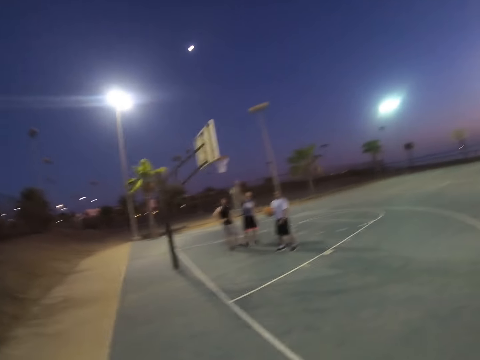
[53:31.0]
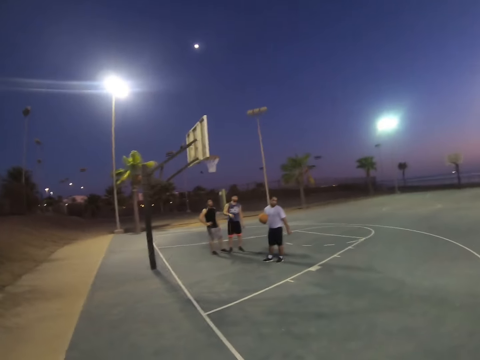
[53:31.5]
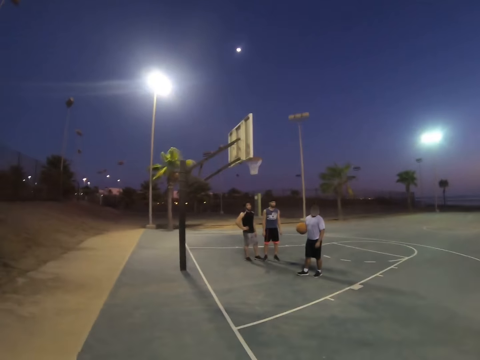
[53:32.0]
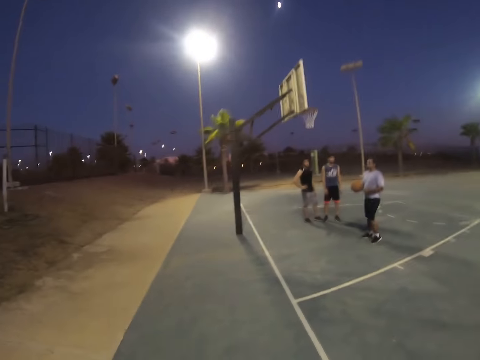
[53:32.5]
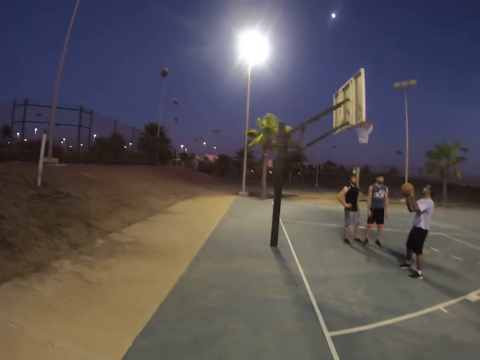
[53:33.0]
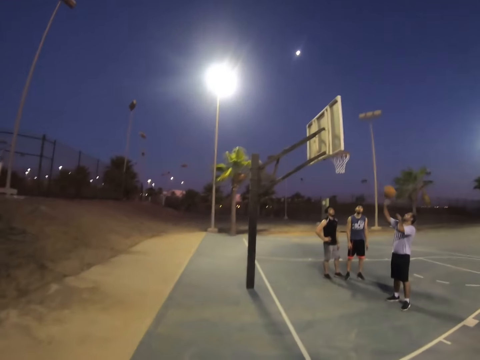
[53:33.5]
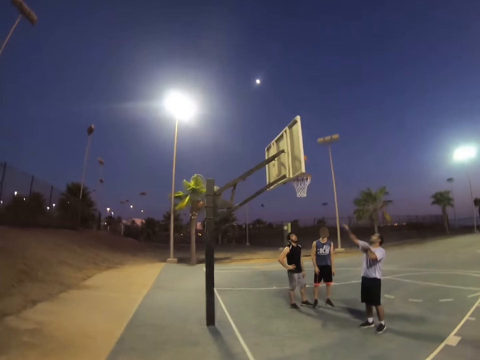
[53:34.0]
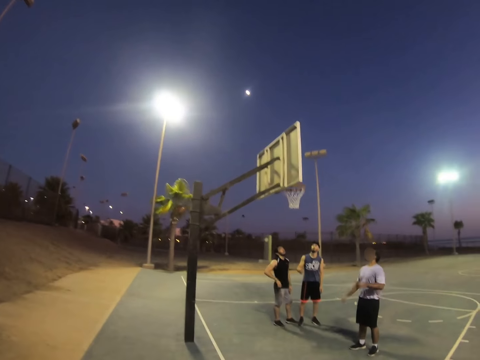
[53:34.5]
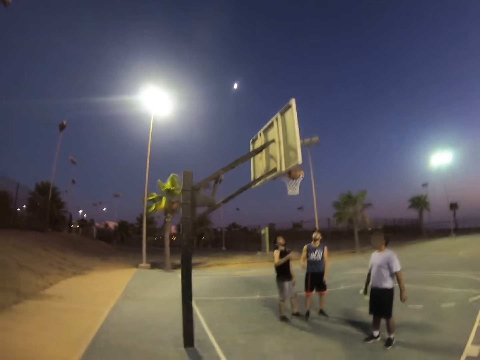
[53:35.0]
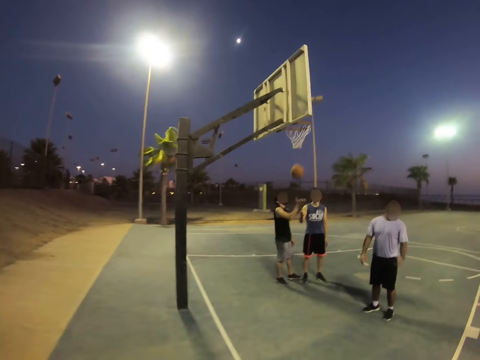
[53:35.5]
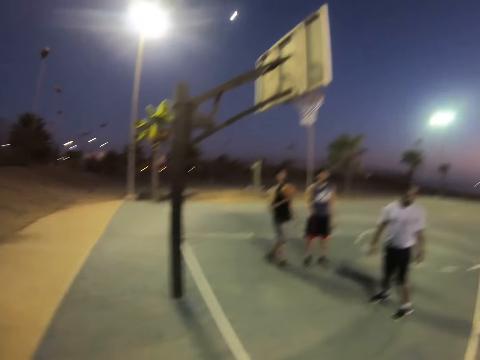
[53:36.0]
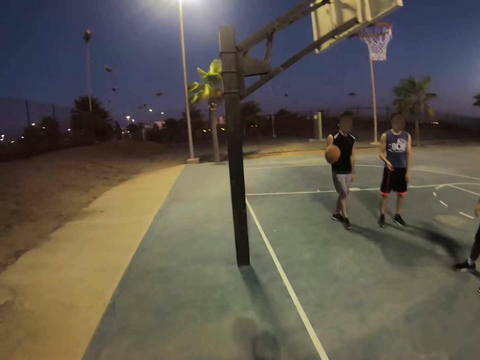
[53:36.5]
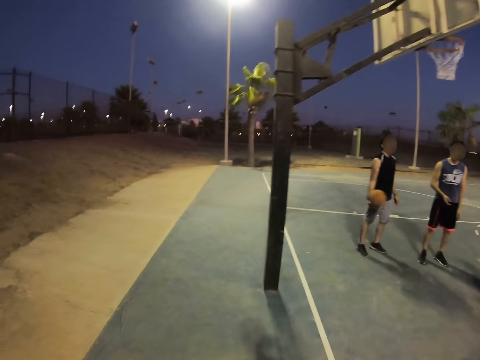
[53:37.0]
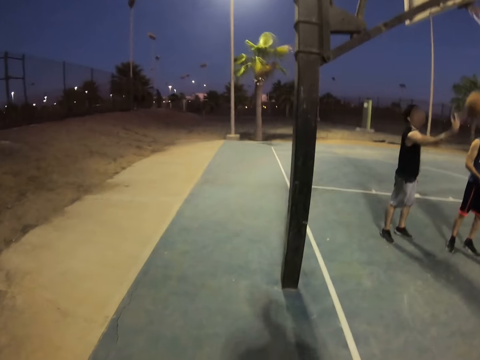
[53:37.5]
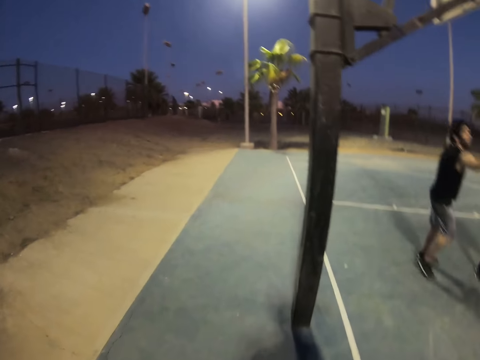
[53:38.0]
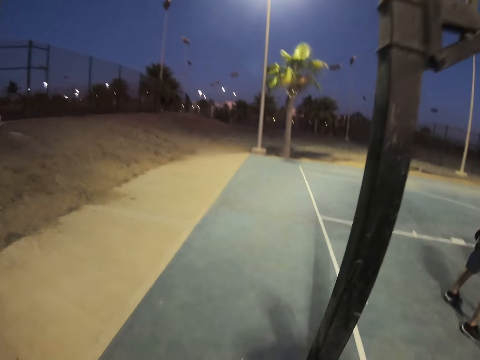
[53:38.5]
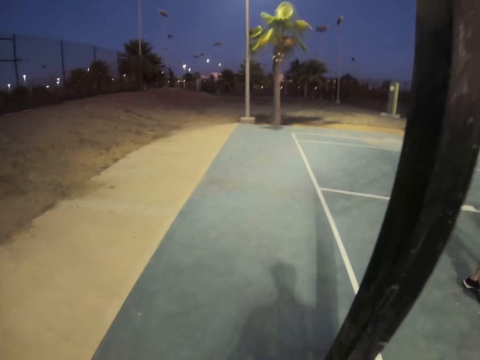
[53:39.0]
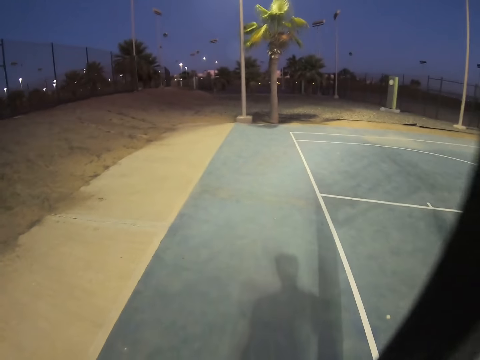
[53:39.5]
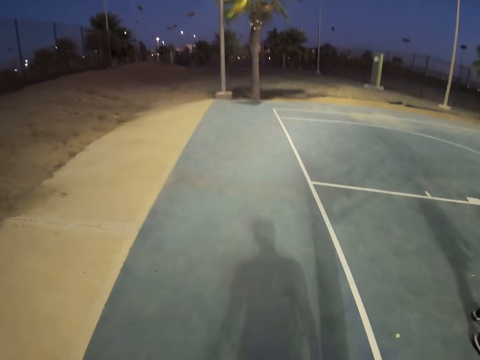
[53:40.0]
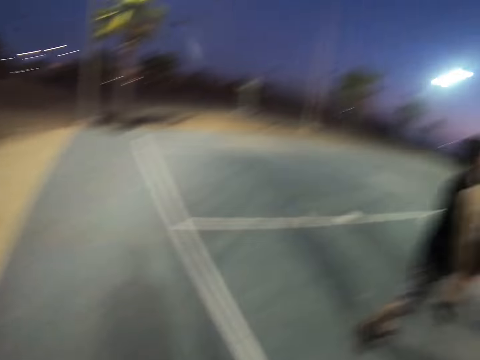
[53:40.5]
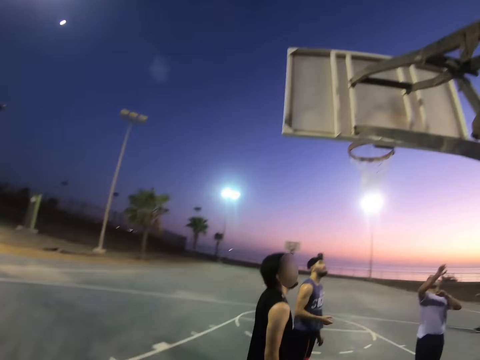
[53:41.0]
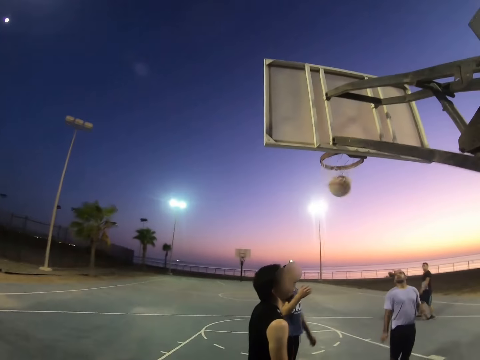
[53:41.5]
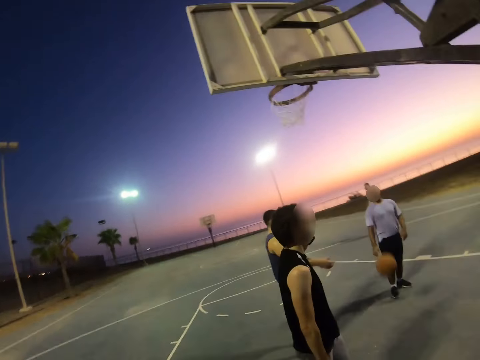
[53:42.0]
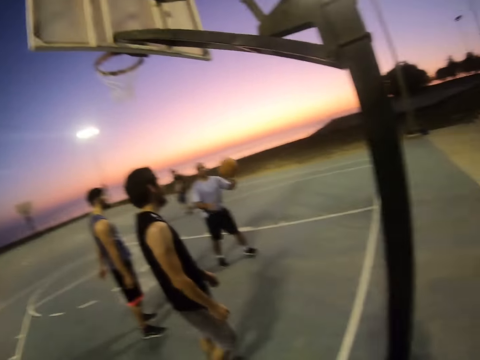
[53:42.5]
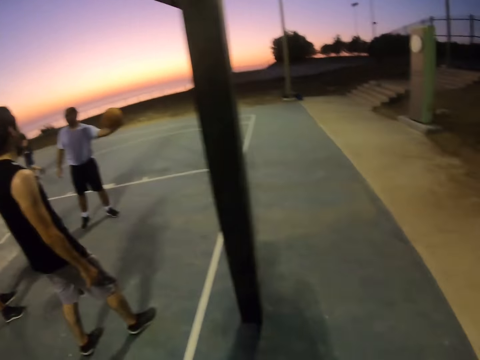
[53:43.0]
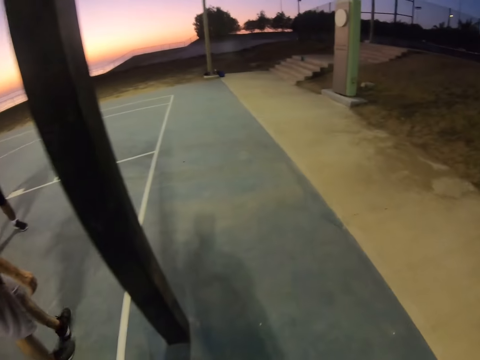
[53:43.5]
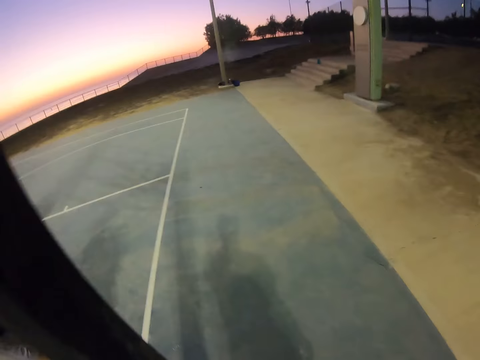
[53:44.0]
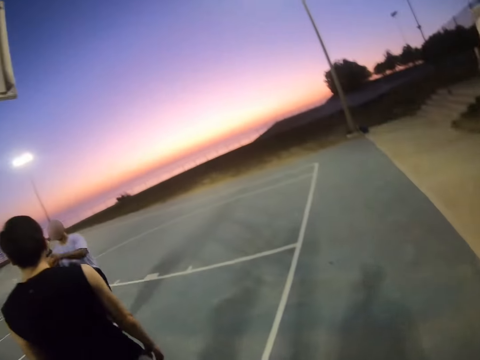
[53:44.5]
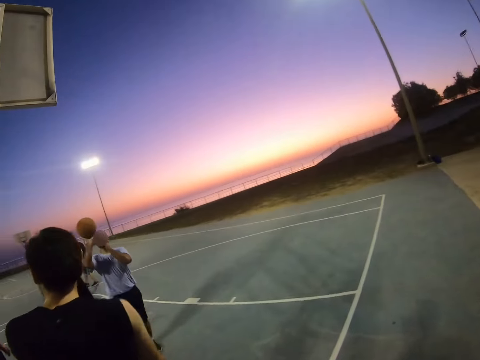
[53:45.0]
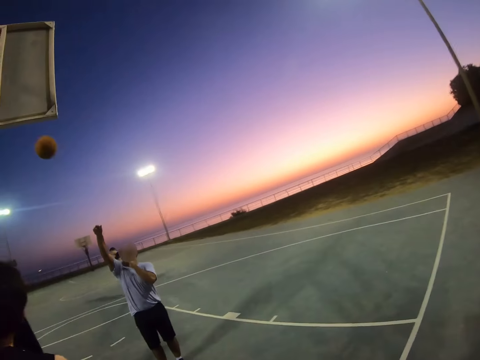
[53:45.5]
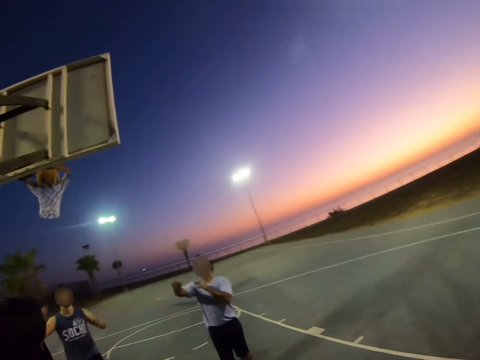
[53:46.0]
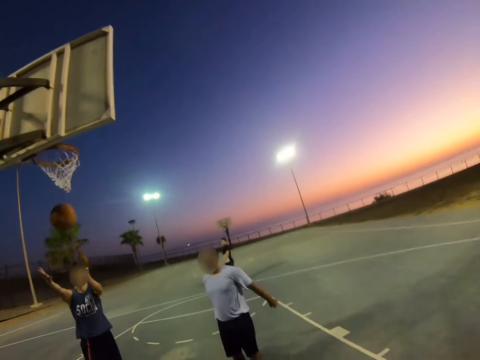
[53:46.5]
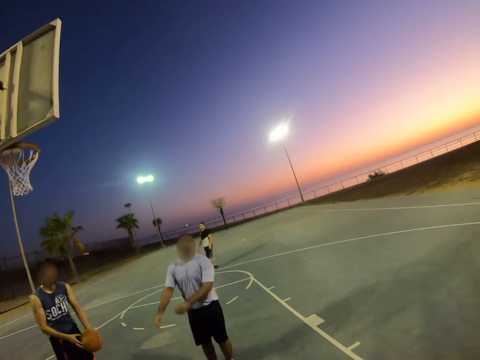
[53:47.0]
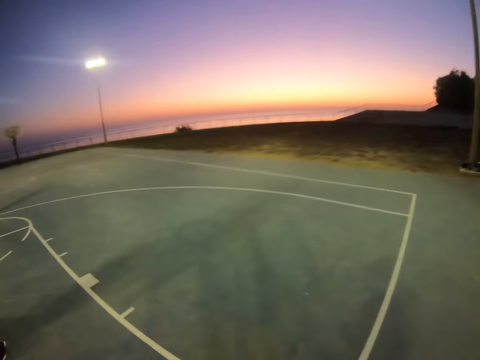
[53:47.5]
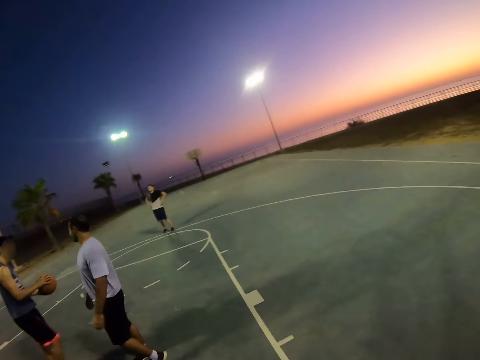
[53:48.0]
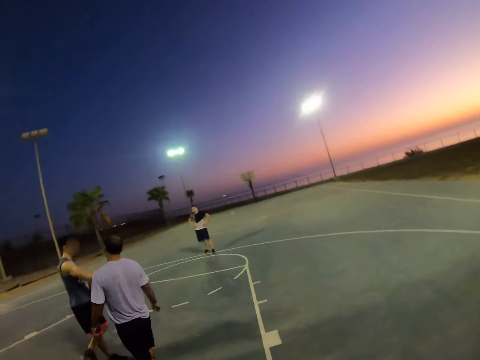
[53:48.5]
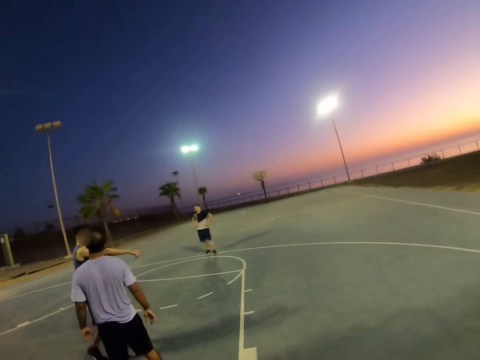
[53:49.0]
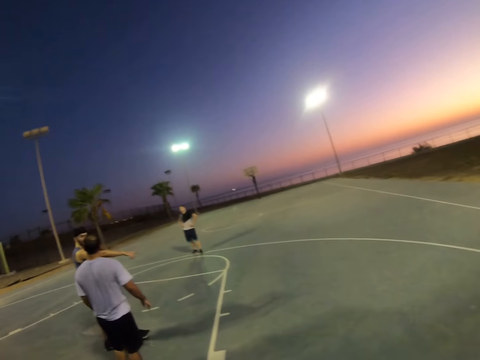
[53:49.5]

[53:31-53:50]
A man dialogues with the camera wearer. Another man throws a ball in the basket. A third man catches the ball. The camera wearer walks to the pole. Another man stands from the pitch. The second man catches the ball. The camera wearer walks around. The second man throws the ball in the basket. The first man catches the ball.

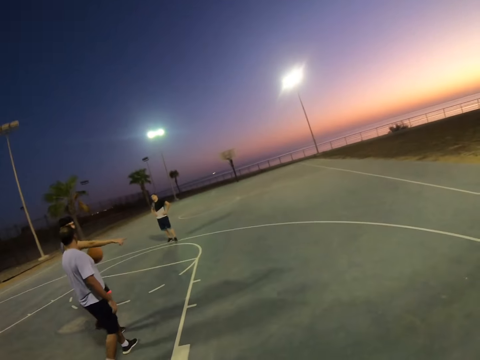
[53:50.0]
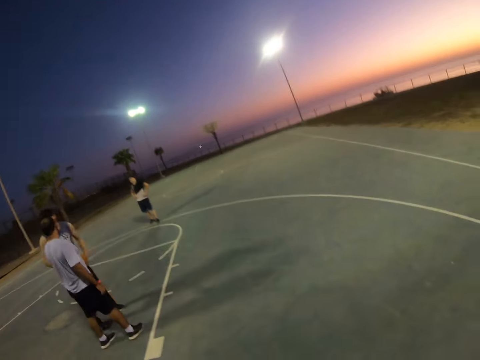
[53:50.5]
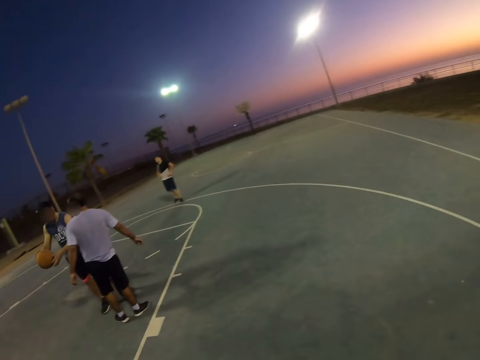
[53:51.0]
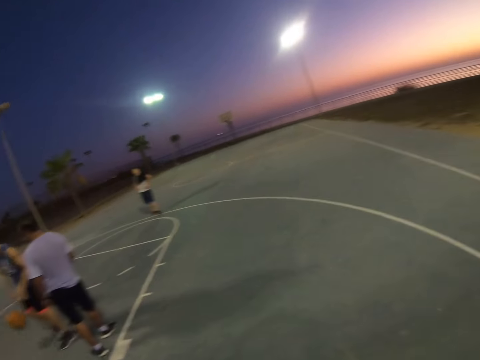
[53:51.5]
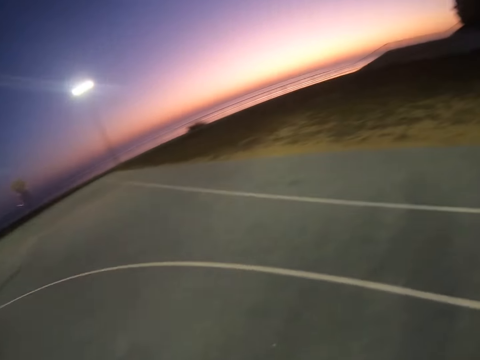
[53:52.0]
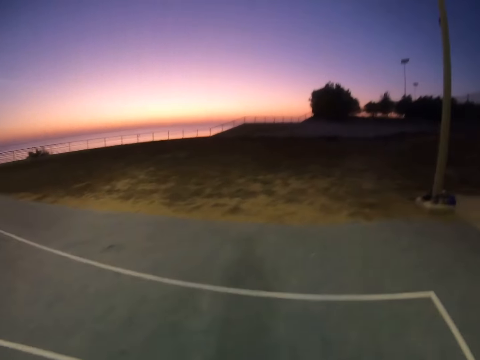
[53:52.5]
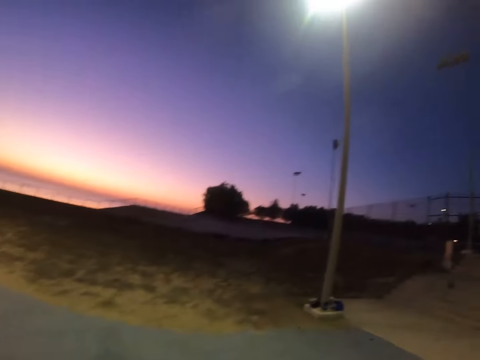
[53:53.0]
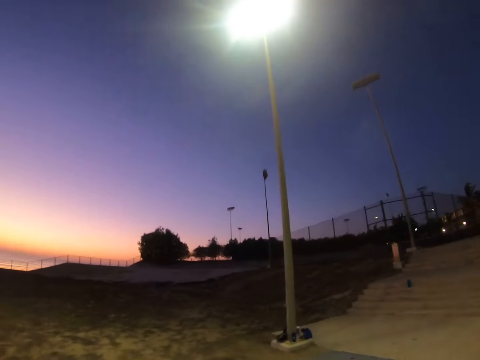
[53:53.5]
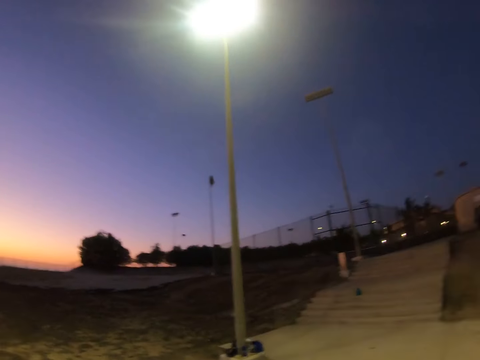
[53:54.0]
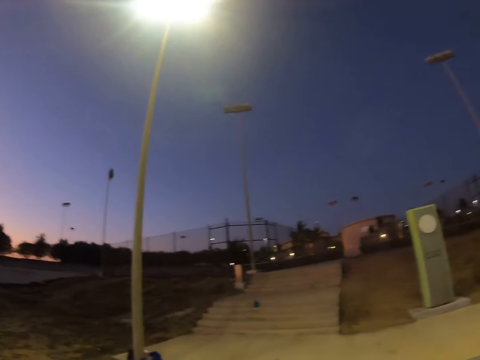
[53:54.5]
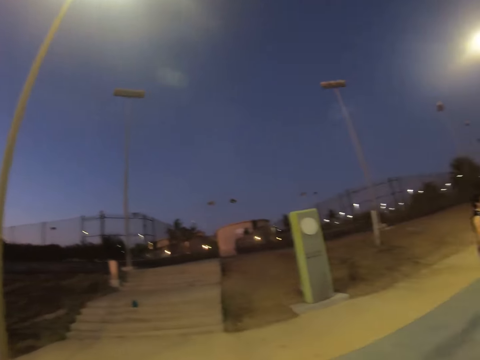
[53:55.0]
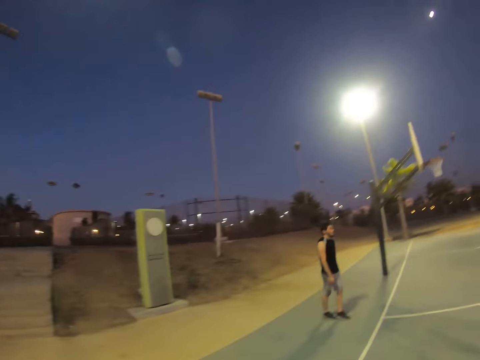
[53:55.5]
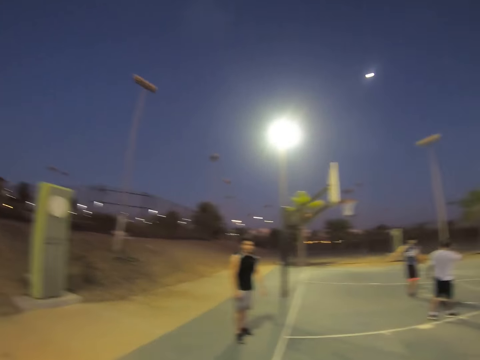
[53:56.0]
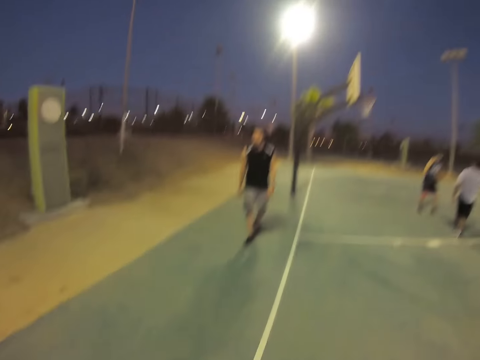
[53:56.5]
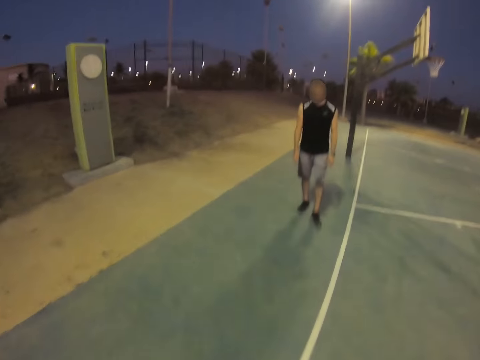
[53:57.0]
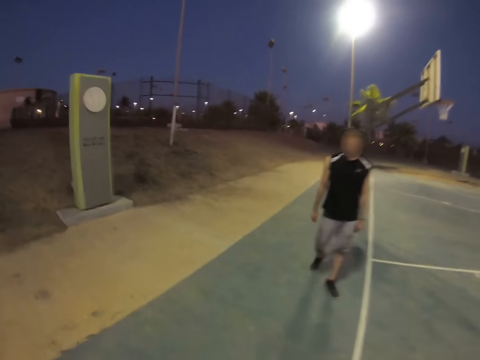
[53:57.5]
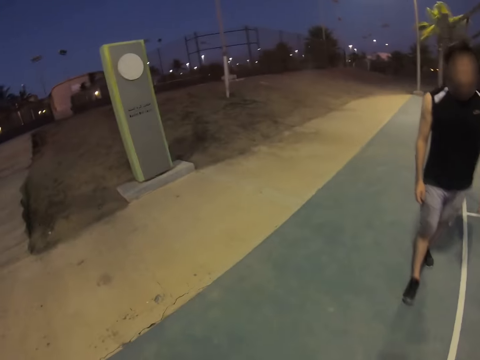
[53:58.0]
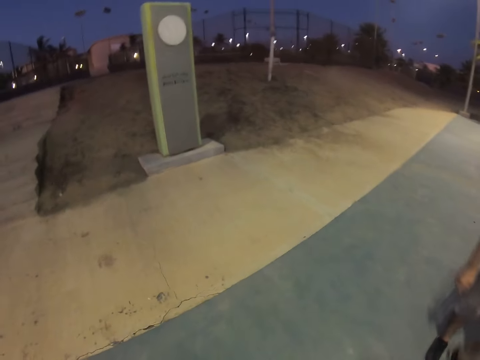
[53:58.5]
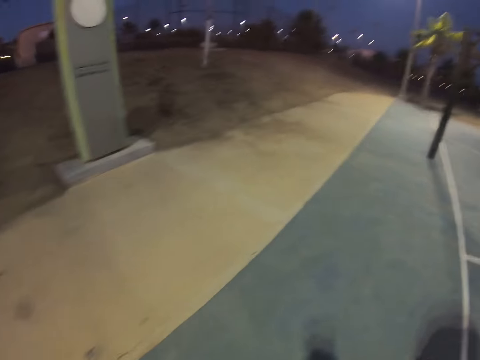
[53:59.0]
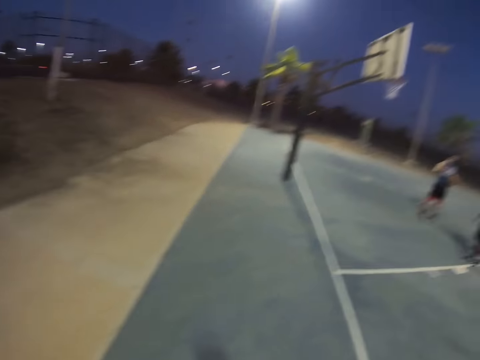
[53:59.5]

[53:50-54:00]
A man dribbles the ball. The camera wearer walks around the pitch. They turn around the field. They dialogue with another man.
